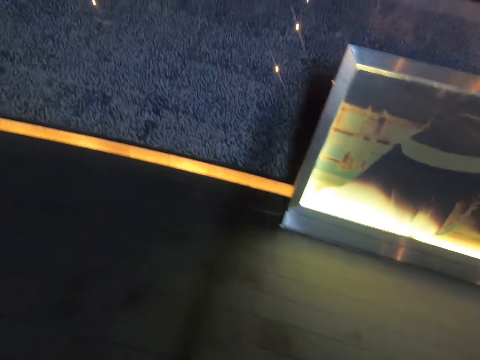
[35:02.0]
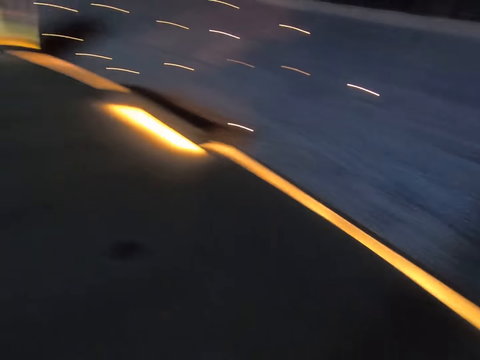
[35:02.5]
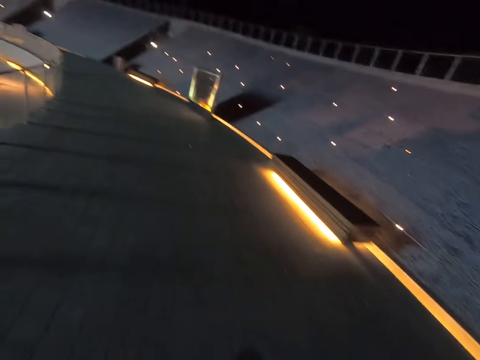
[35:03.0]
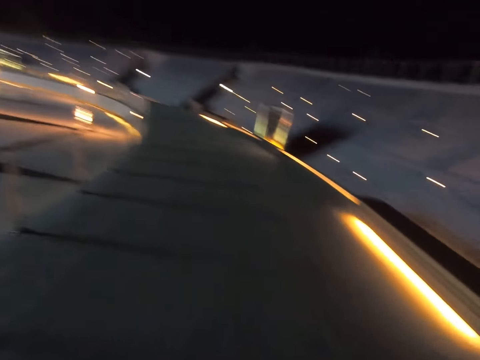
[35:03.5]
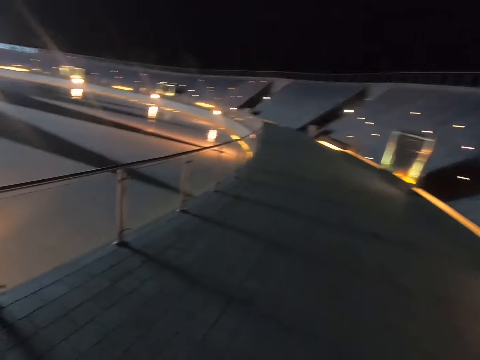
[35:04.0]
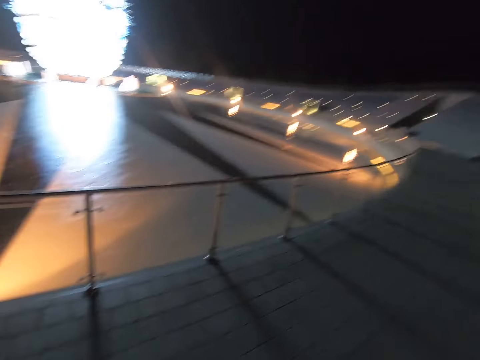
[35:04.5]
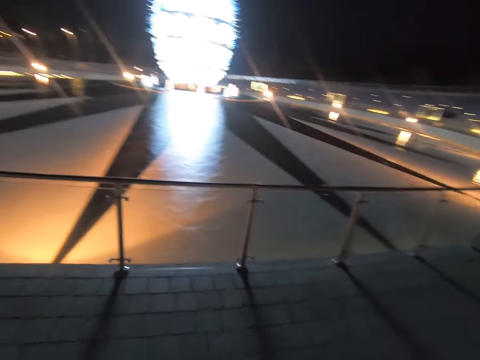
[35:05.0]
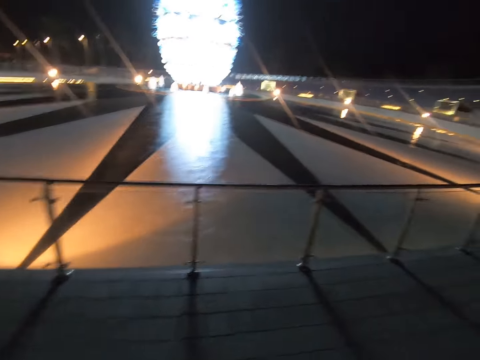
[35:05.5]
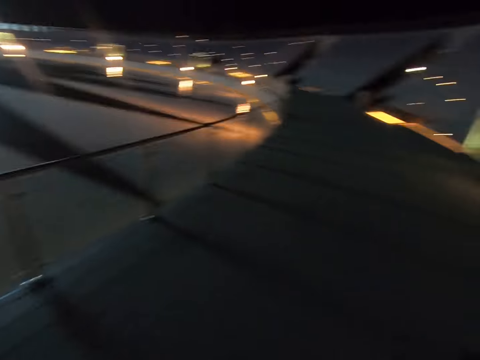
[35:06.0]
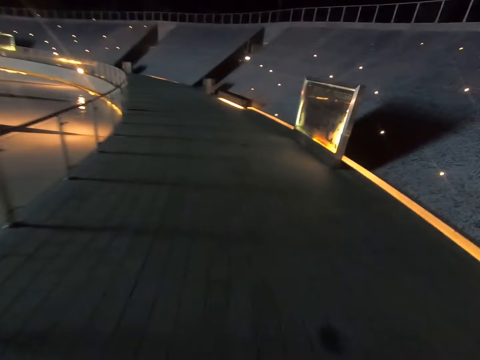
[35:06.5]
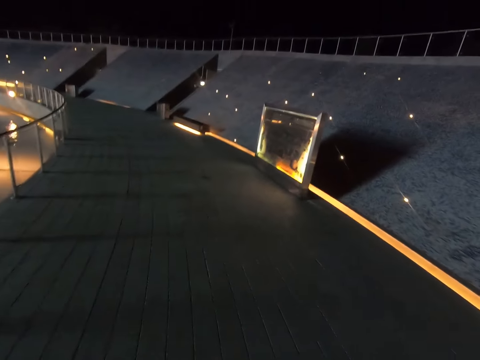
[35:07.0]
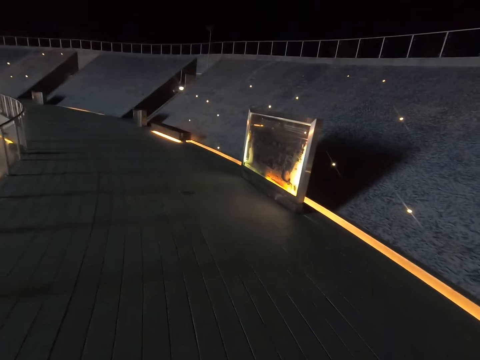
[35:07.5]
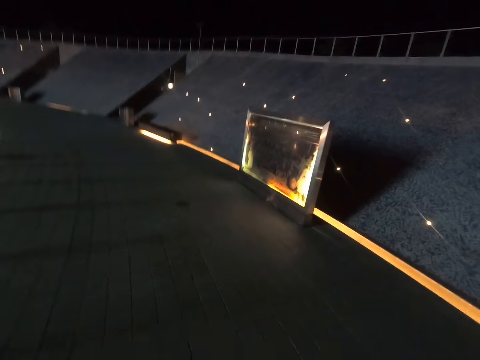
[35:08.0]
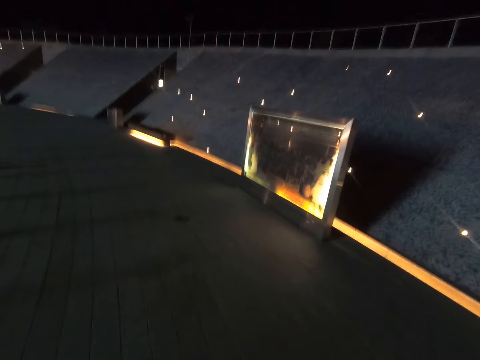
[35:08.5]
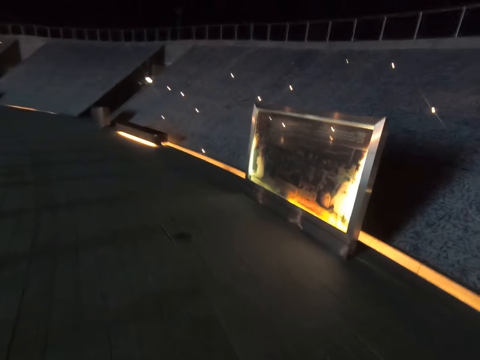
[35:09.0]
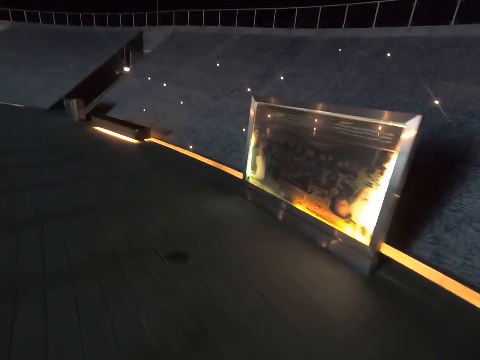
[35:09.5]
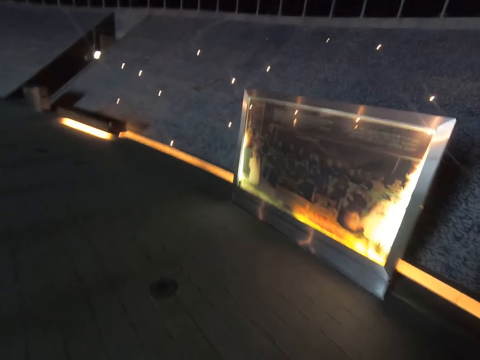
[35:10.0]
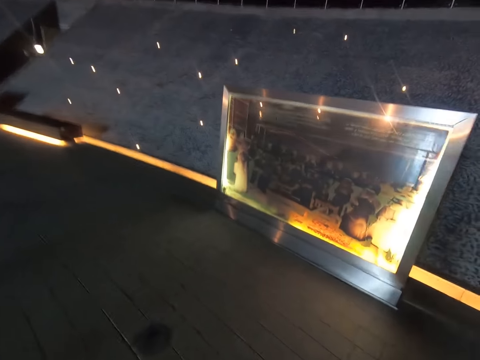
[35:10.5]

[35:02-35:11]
The camera wearer turns left. They walk along the road.

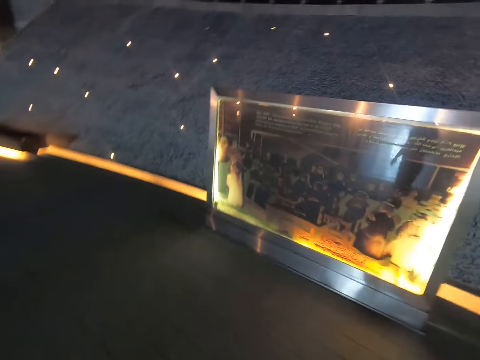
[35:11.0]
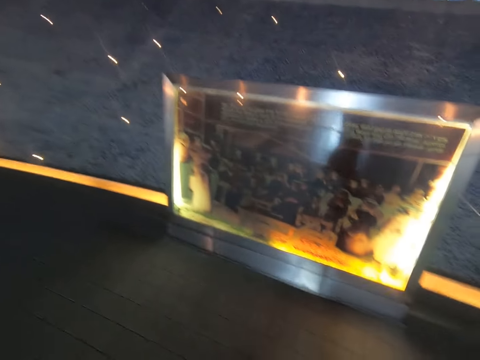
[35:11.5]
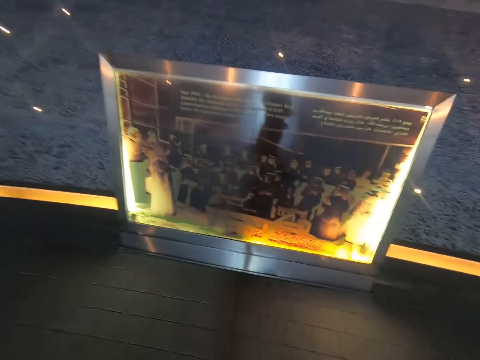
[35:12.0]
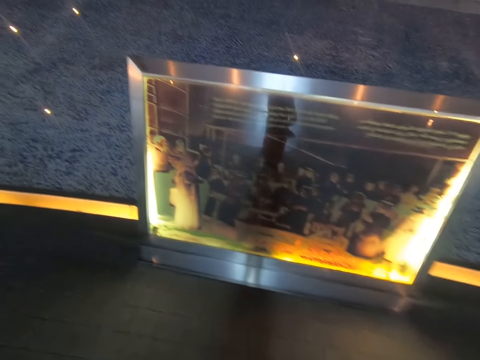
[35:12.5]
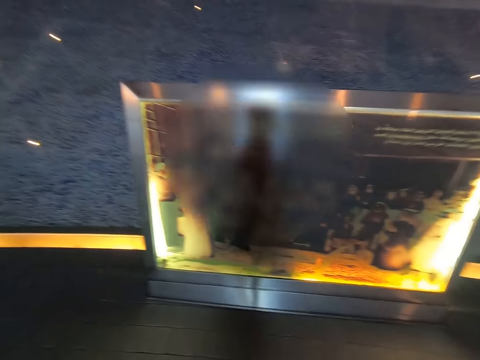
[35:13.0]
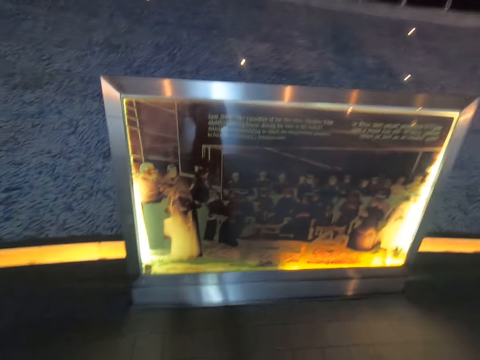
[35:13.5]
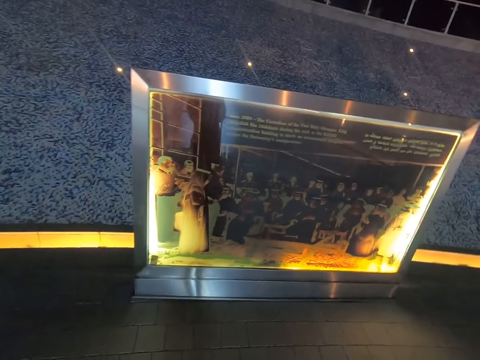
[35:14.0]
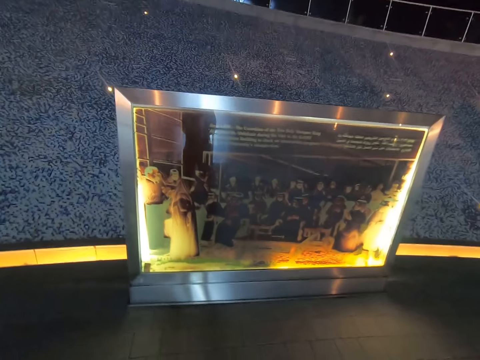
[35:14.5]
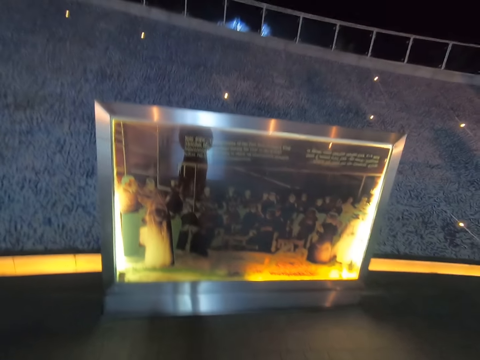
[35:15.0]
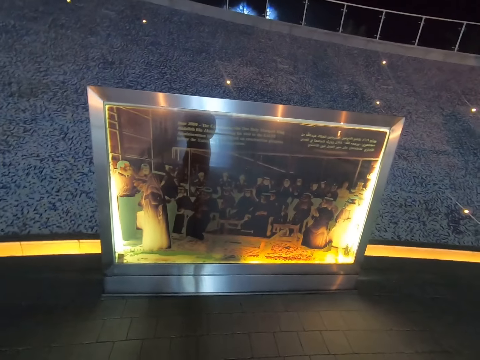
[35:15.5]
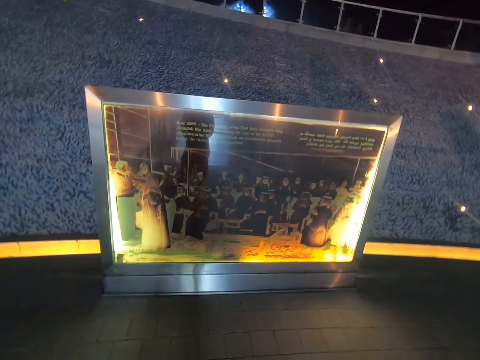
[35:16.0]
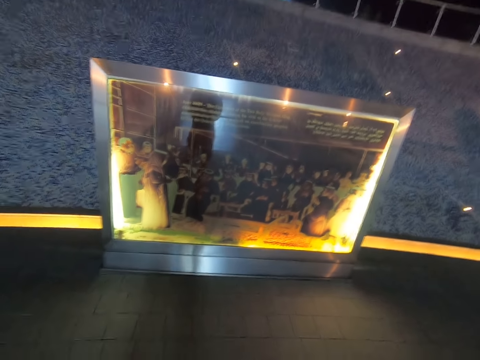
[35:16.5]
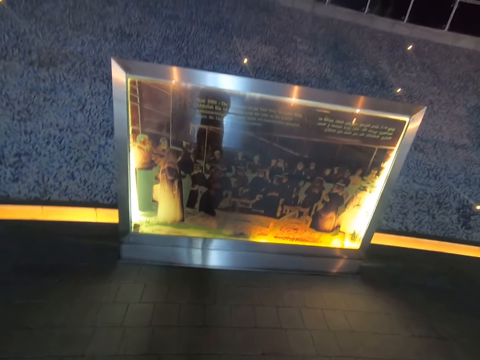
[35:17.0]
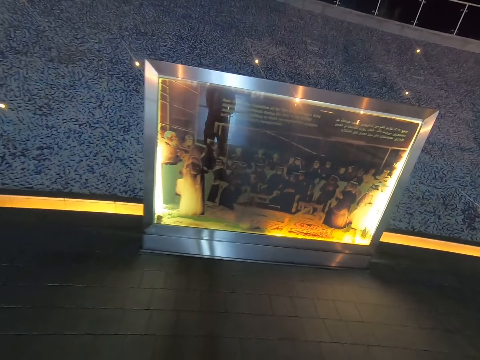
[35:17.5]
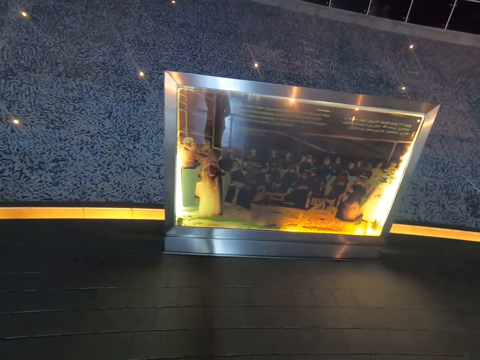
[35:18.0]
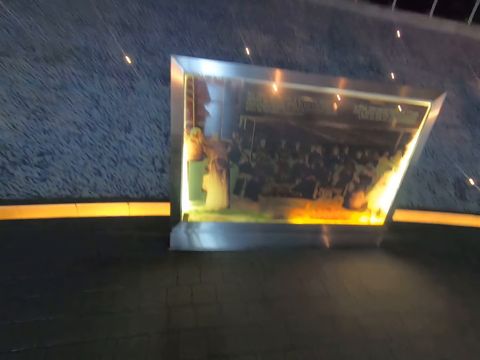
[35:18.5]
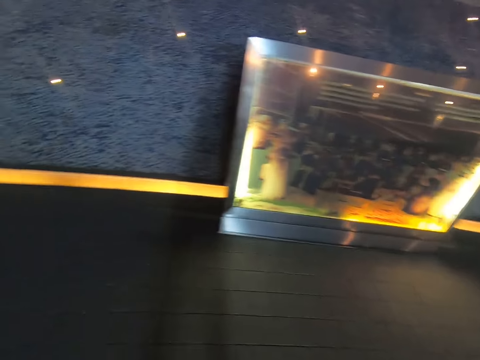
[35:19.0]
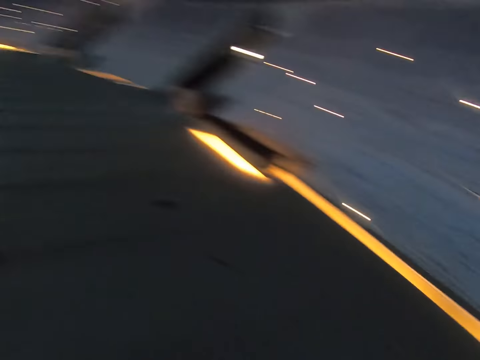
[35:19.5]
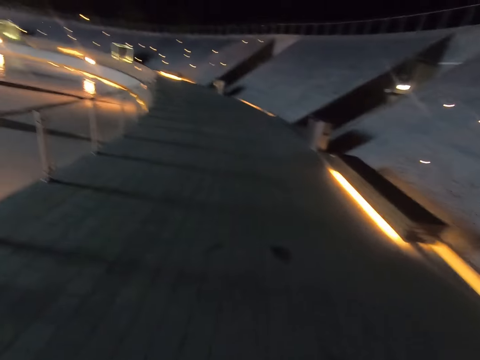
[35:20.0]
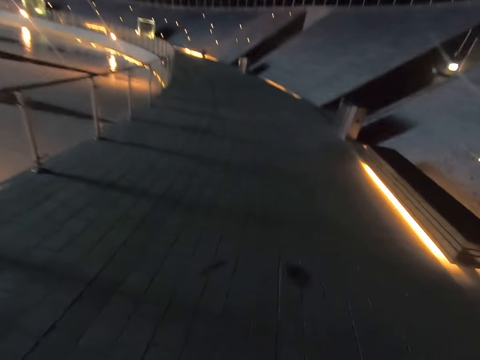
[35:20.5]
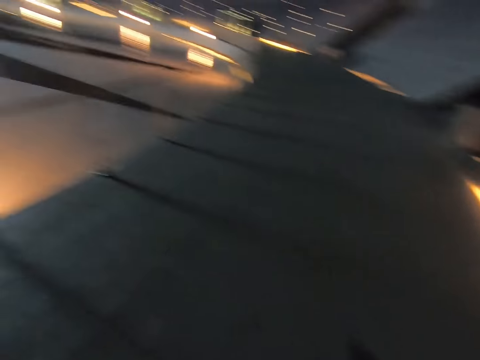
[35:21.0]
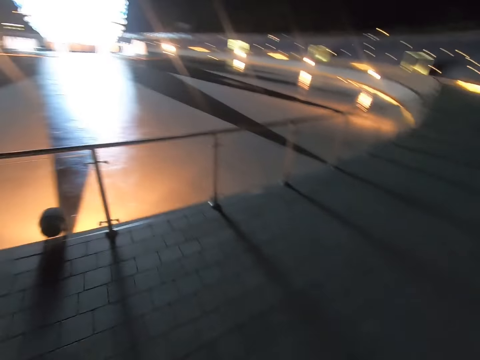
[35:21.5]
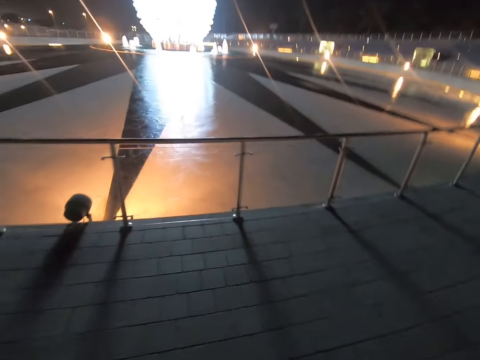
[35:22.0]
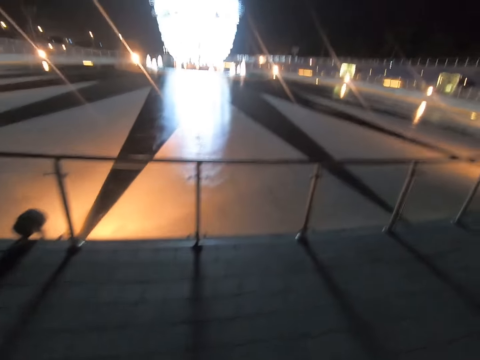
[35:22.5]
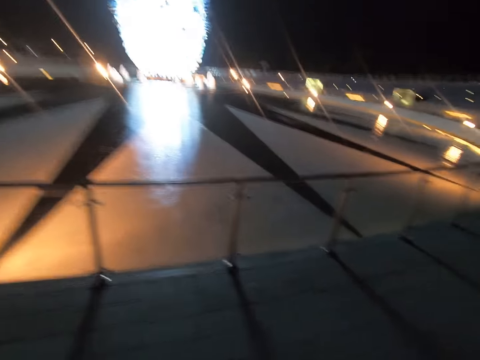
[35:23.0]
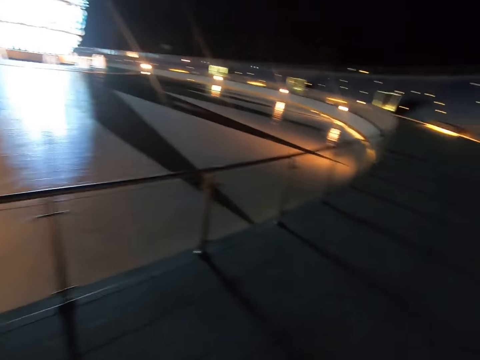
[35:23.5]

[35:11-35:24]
The camera wearer stops for a while. They walk along the road.
